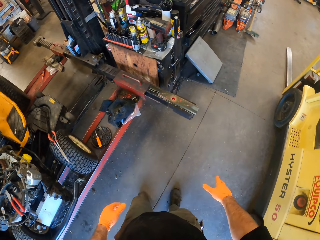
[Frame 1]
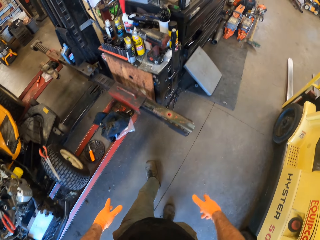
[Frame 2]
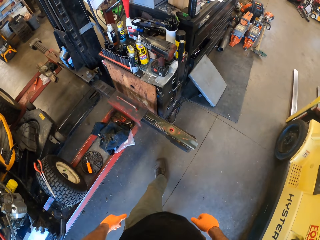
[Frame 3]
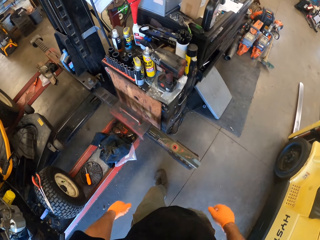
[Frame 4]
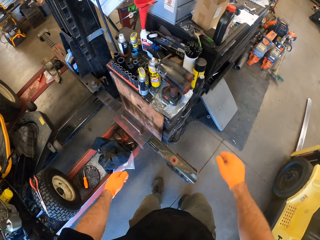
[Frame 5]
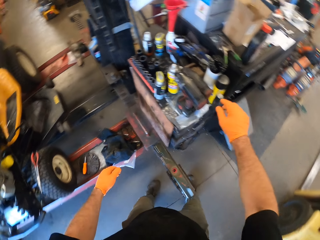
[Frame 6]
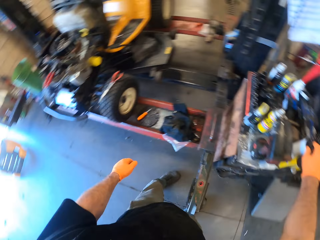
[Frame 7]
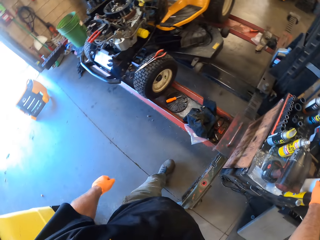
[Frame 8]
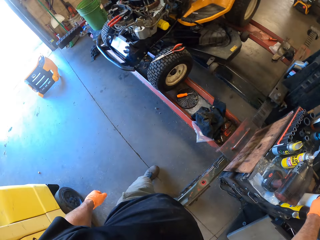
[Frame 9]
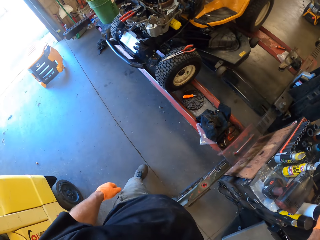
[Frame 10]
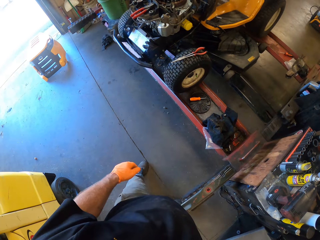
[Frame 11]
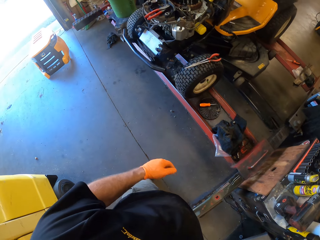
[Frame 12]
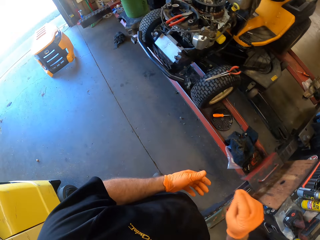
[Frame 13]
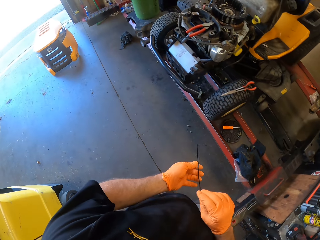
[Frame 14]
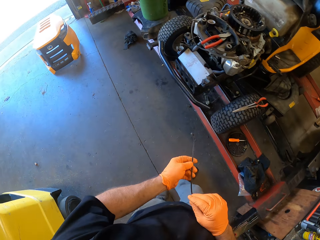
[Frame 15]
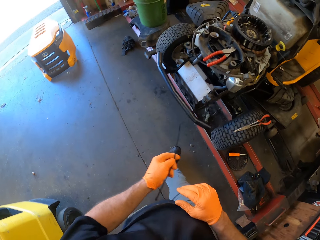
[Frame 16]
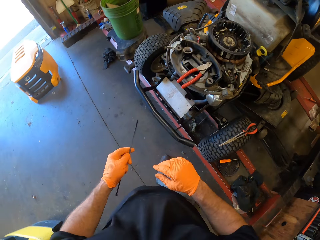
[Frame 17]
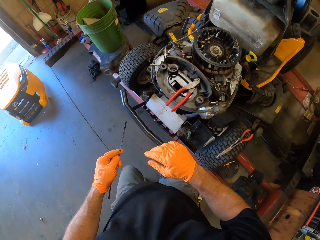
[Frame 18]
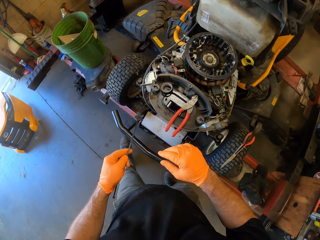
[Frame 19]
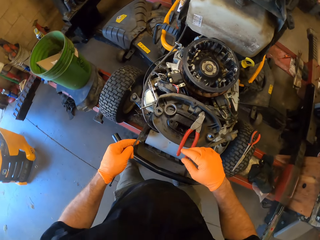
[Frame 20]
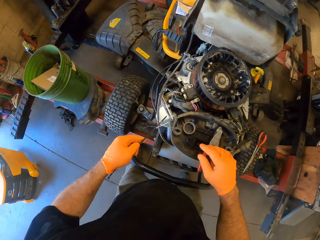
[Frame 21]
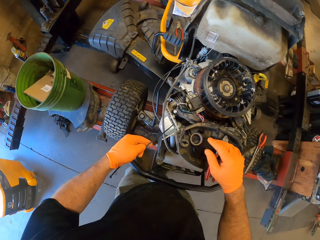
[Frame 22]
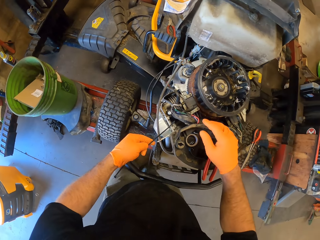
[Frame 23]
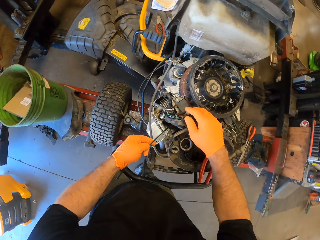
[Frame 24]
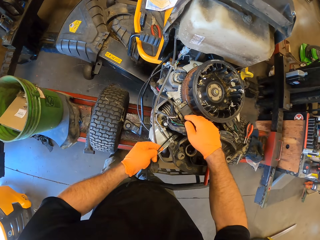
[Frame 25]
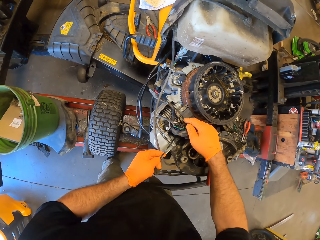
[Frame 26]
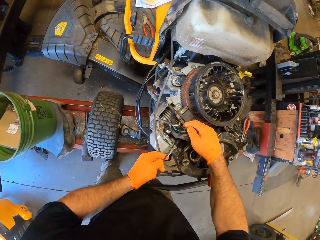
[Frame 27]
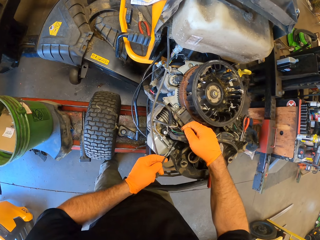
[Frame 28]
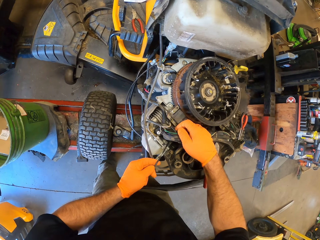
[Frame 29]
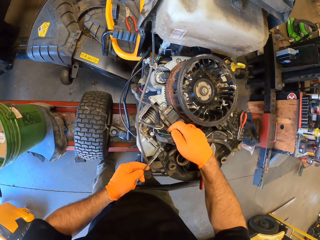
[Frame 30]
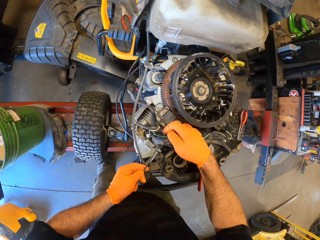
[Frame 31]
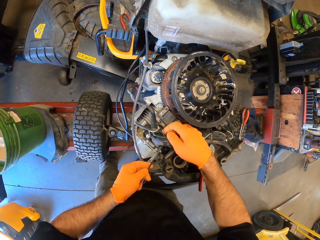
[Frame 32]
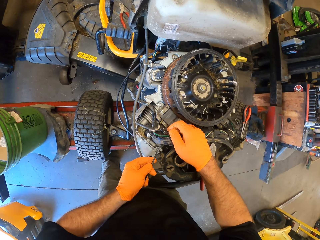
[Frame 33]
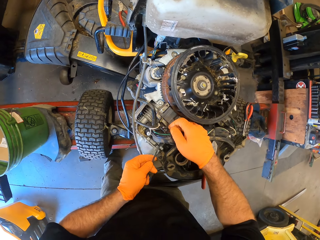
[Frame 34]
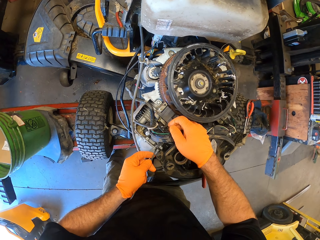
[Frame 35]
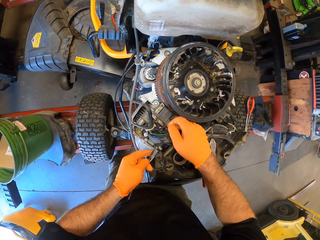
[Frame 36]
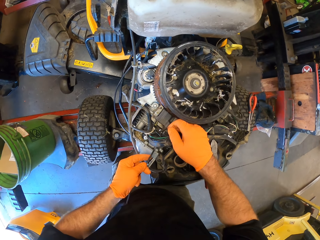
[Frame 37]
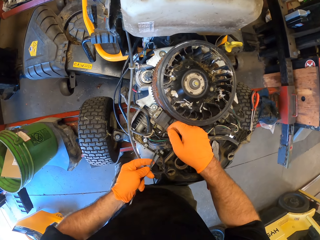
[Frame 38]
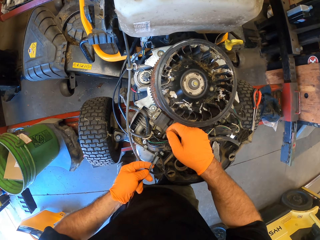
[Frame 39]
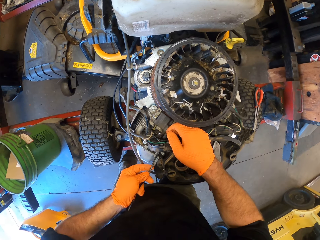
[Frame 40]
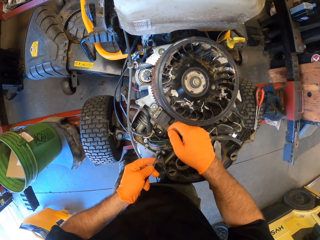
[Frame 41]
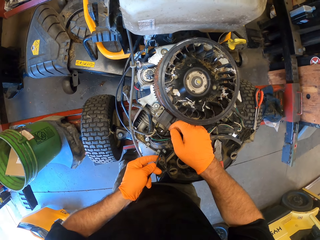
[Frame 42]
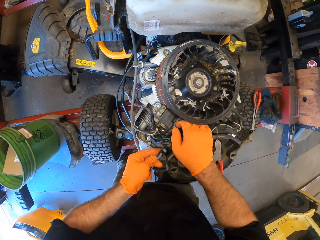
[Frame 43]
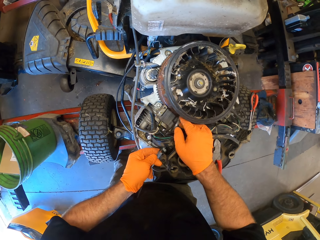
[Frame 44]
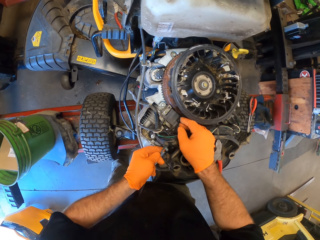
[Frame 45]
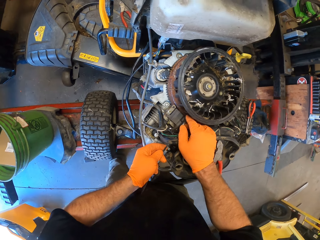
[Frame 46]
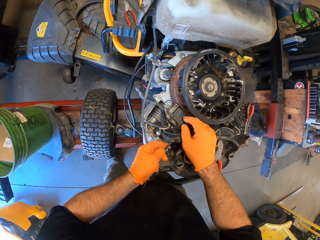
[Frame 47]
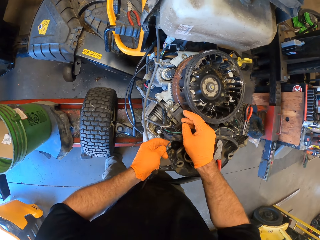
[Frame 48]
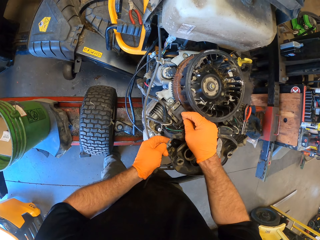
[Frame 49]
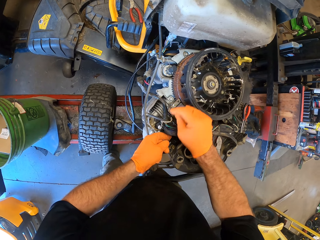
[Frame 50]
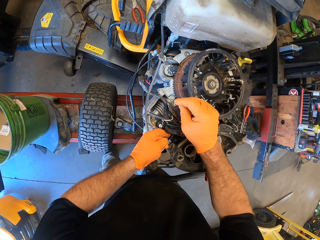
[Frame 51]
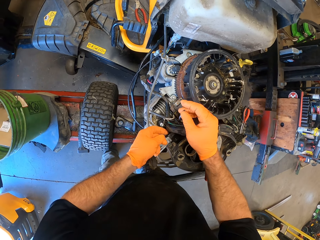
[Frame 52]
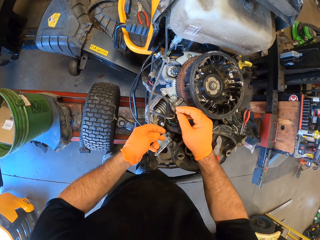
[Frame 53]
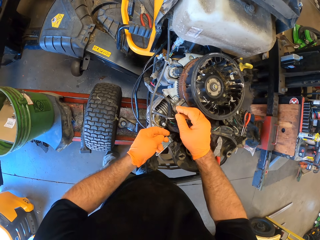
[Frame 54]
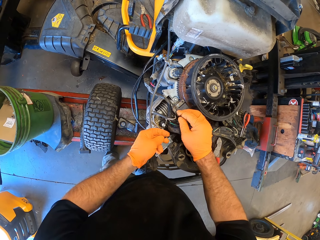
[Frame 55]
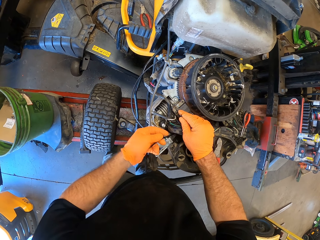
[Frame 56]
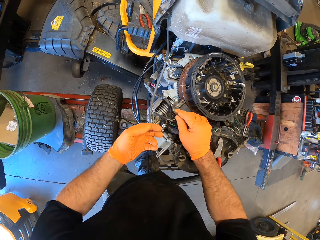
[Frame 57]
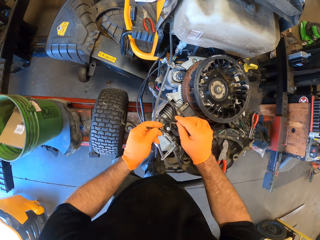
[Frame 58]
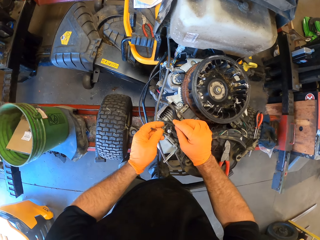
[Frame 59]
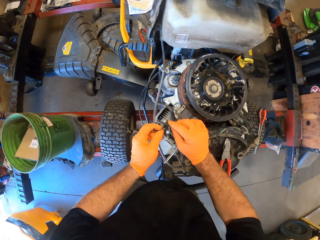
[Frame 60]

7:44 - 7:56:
The camera wearer picks up a flexible binding rod from the table with his right hand. He passes the flexible binding rod from his right hand to his left hand. He binds the wires on the lawn mower with the flexible binding rod in his hands.

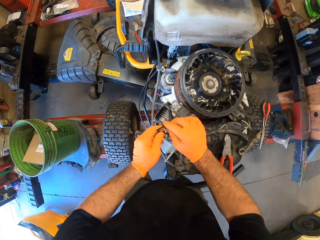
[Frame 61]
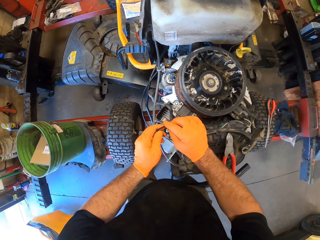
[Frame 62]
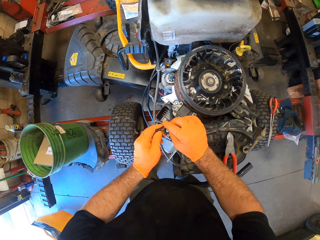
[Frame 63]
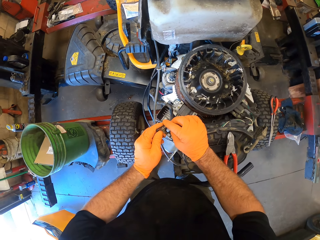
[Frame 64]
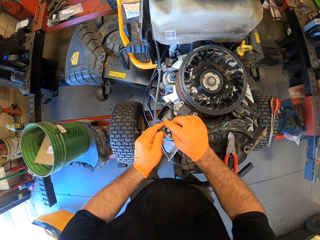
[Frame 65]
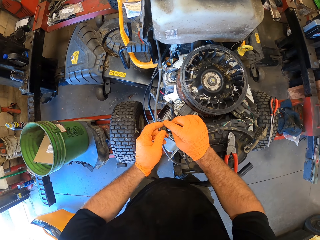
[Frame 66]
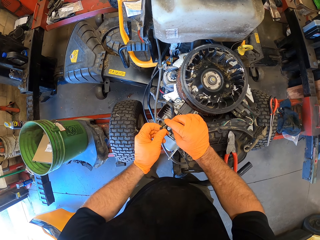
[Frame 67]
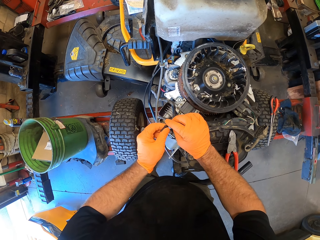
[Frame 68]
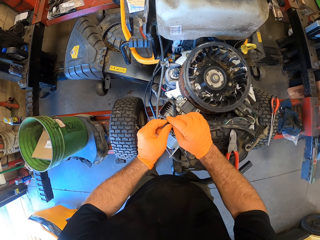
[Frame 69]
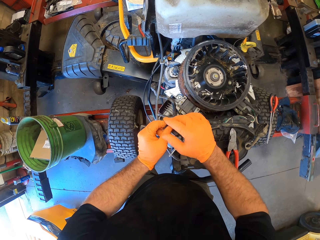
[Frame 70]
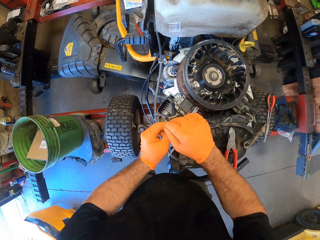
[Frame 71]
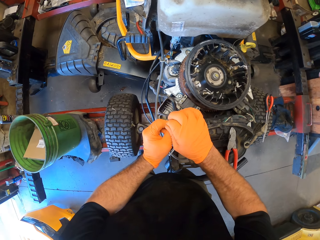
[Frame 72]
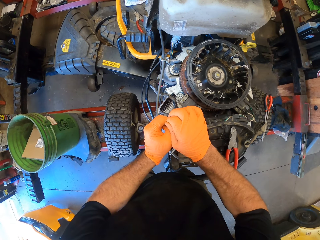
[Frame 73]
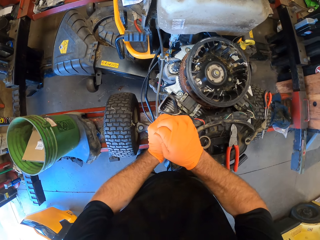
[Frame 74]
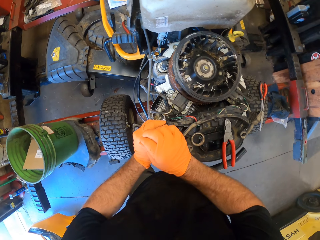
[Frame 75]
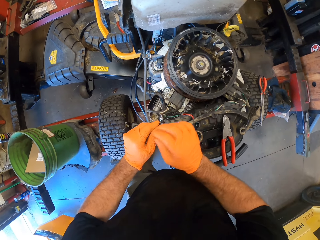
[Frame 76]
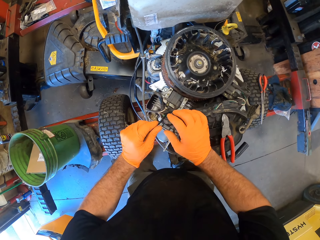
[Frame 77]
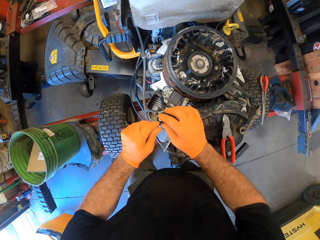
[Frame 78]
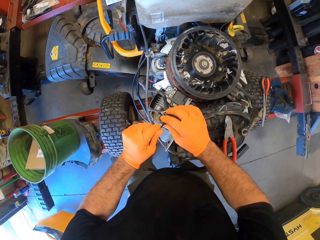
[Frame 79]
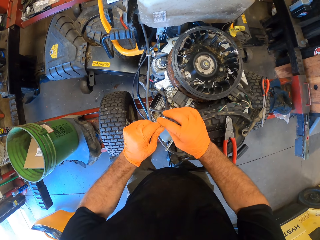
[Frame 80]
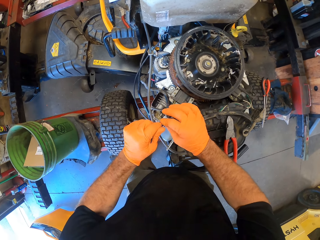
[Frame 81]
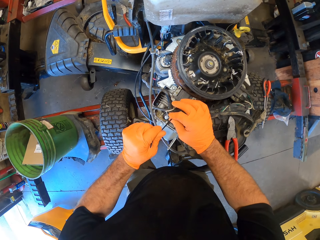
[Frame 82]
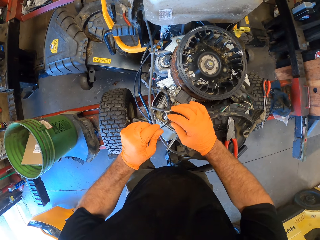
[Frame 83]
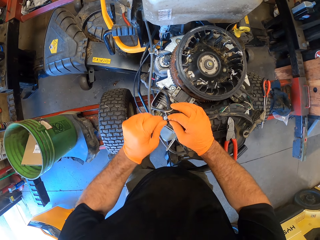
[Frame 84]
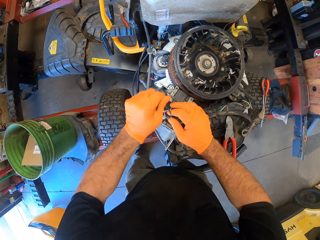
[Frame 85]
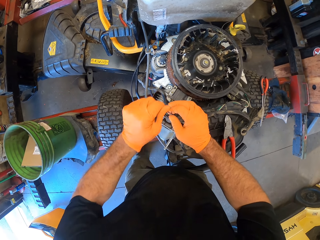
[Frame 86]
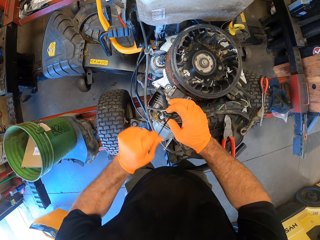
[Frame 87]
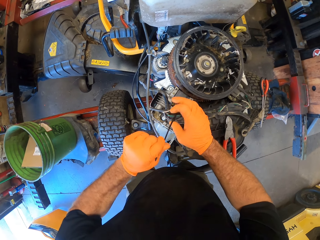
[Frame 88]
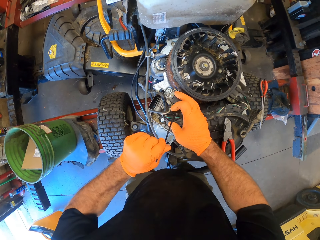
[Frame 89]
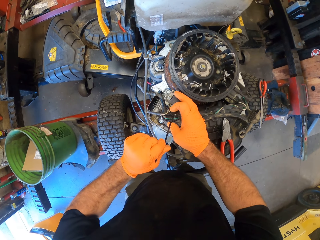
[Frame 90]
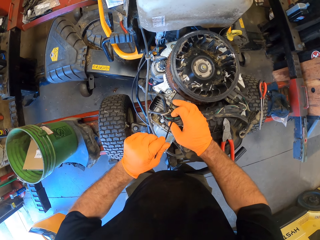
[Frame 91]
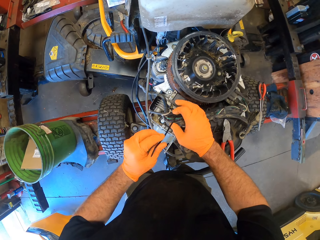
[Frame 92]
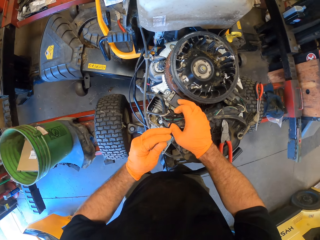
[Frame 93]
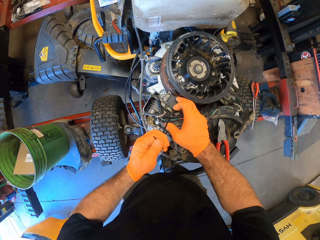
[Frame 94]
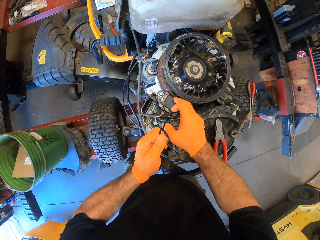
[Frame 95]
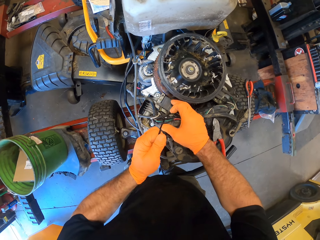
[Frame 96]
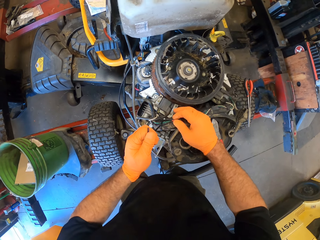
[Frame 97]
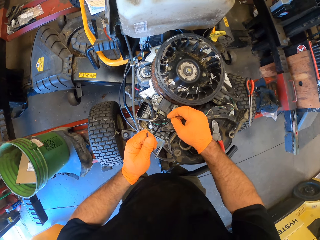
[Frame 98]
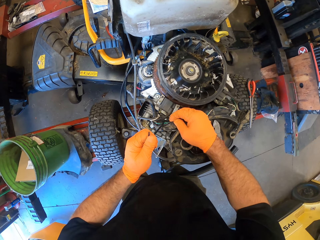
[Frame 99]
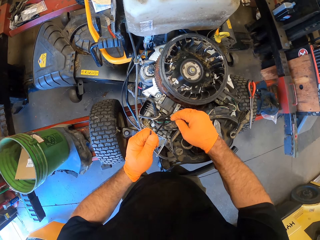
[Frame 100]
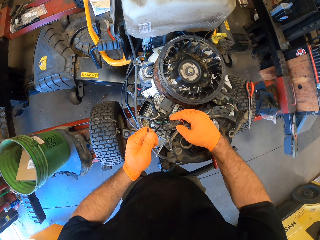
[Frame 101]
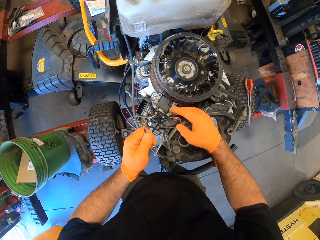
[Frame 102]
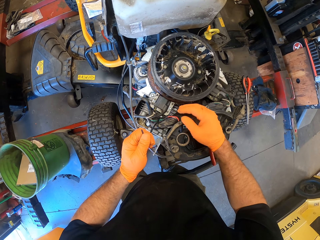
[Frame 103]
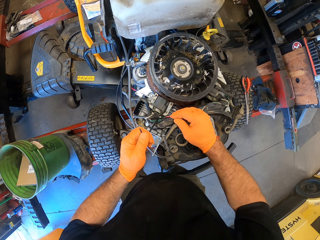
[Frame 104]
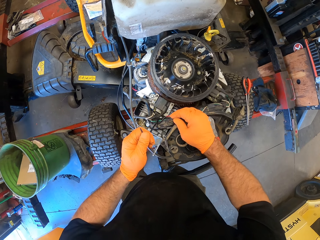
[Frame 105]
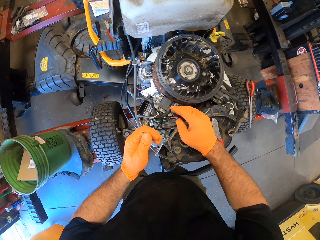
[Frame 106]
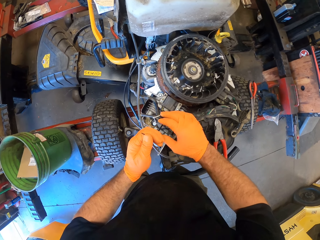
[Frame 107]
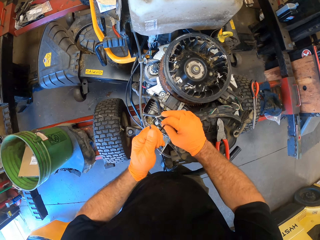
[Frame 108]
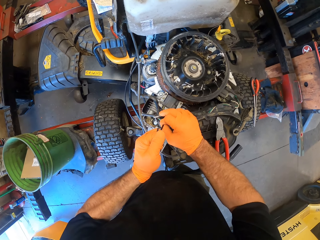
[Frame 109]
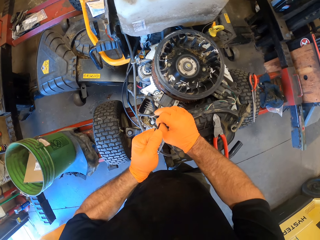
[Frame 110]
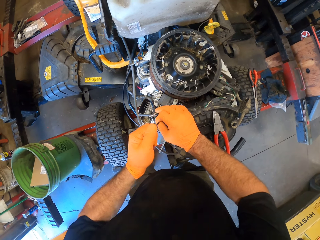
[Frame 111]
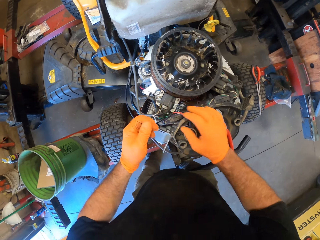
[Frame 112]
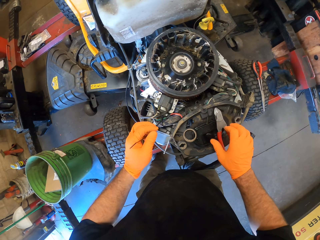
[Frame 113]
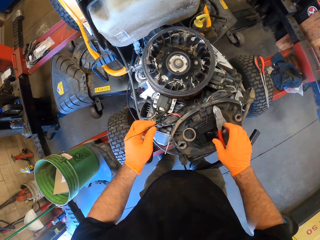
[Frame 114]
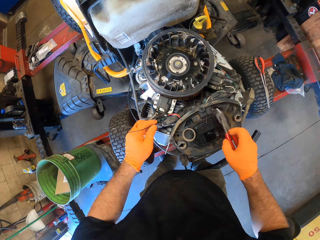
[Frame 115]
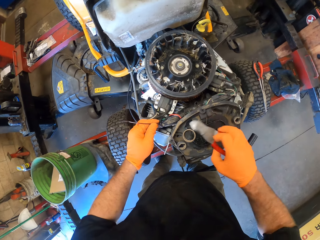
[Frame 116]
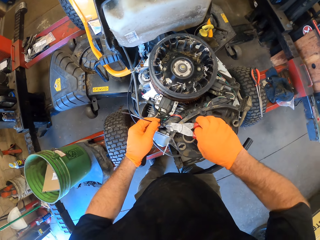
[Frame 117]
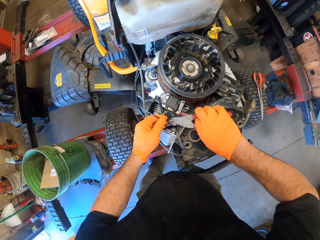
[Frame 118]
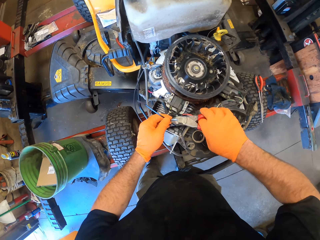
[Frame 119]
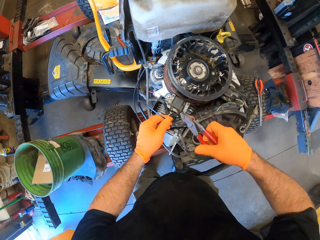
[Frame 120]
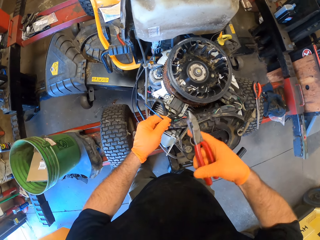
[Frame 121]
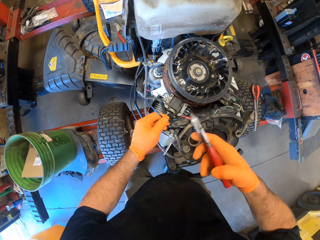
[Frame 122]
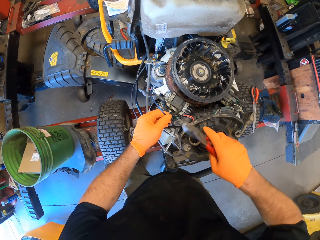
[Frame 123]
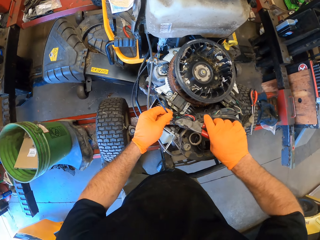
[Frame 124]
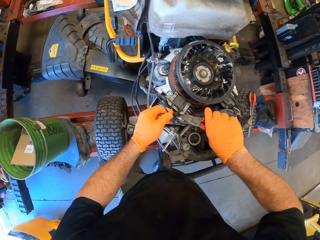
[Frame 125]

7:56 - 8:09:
The camera wearer picks up the plier from the lawn mower with his right hand. He cuts the flexible binding rod with the plier in his right hand.
